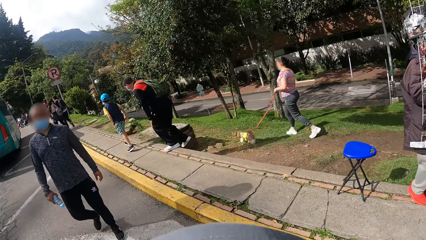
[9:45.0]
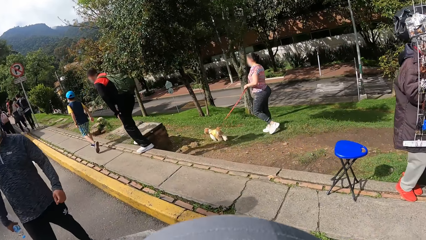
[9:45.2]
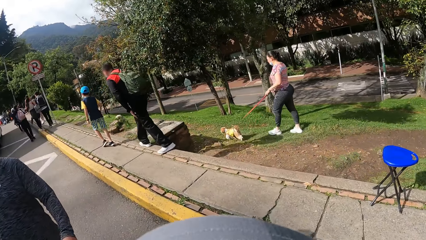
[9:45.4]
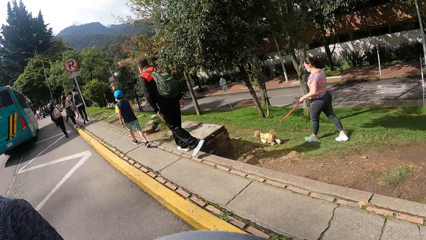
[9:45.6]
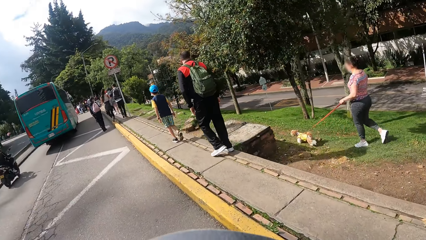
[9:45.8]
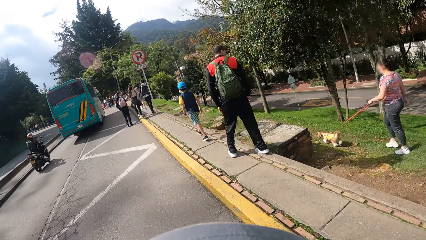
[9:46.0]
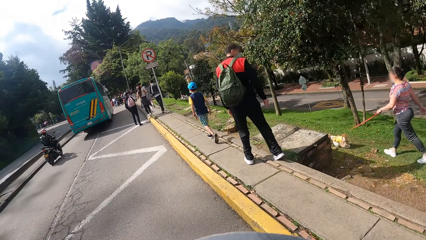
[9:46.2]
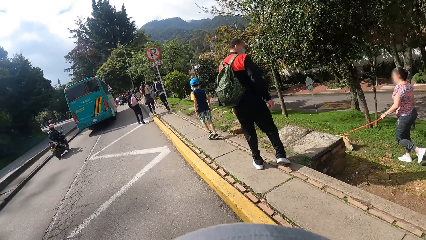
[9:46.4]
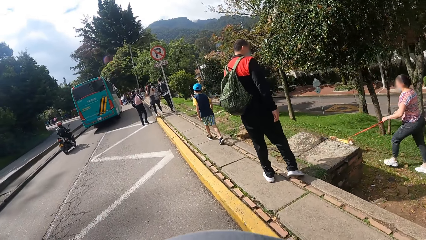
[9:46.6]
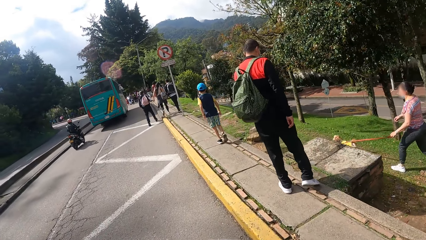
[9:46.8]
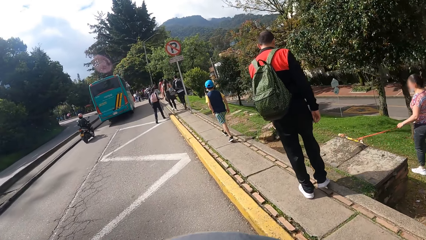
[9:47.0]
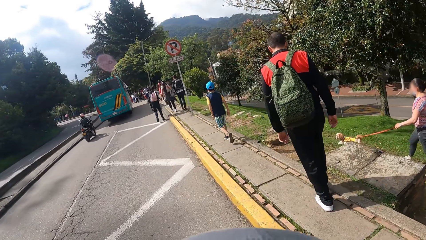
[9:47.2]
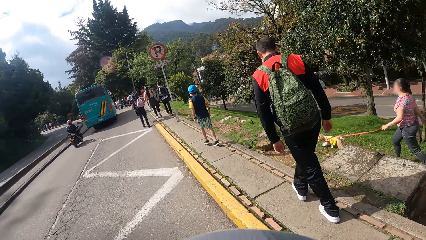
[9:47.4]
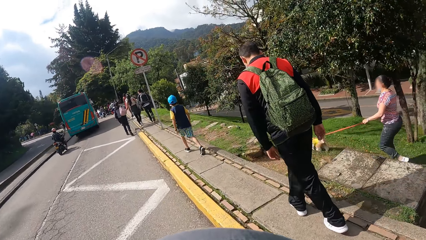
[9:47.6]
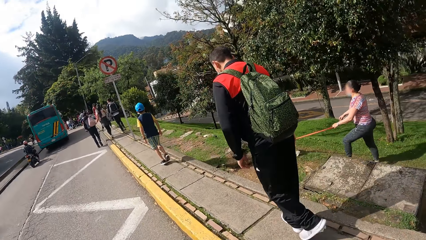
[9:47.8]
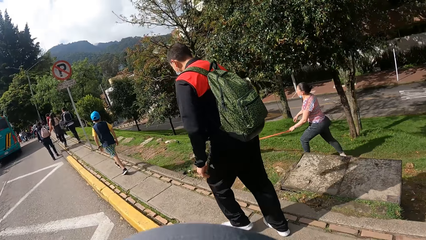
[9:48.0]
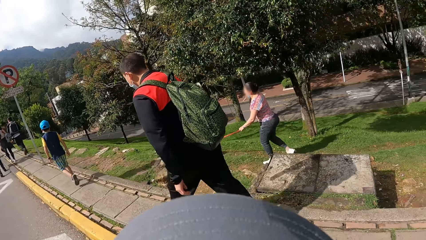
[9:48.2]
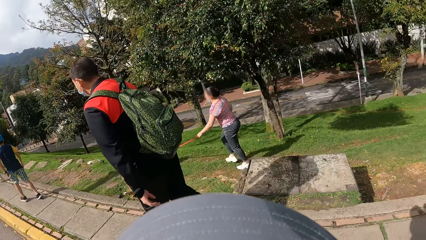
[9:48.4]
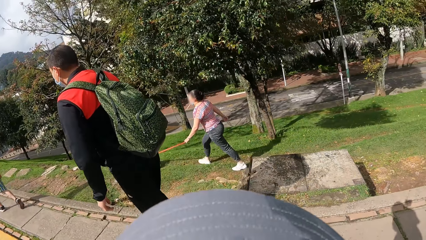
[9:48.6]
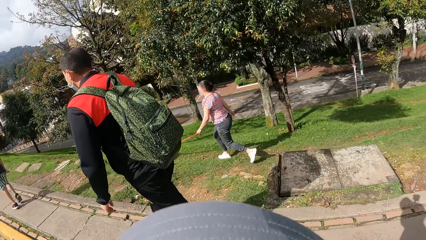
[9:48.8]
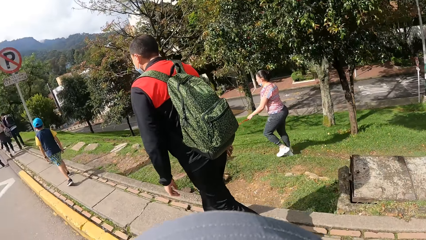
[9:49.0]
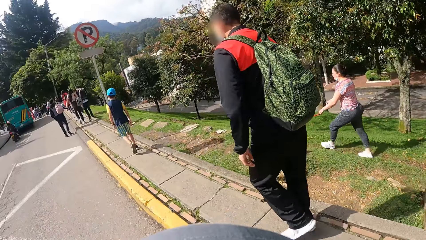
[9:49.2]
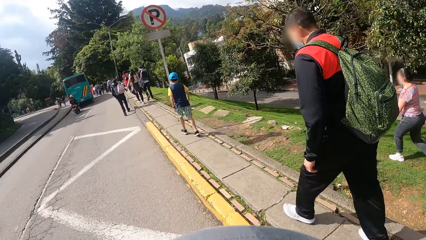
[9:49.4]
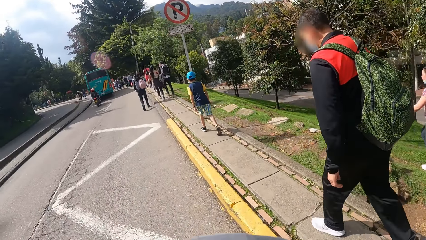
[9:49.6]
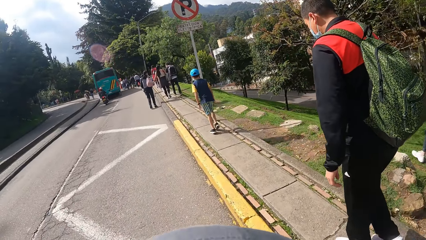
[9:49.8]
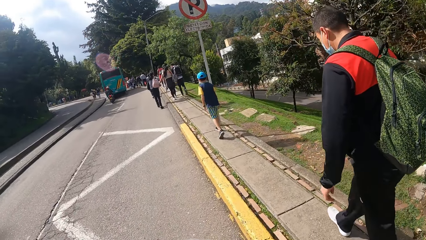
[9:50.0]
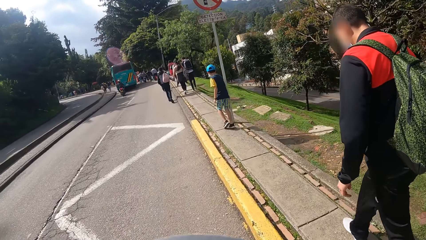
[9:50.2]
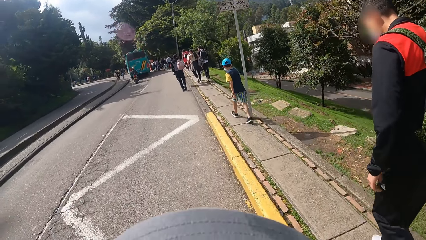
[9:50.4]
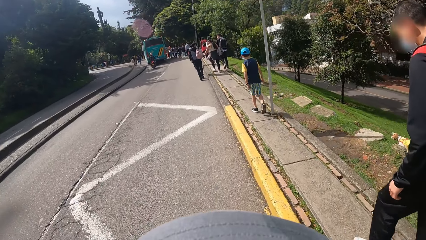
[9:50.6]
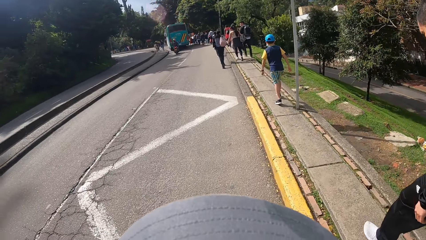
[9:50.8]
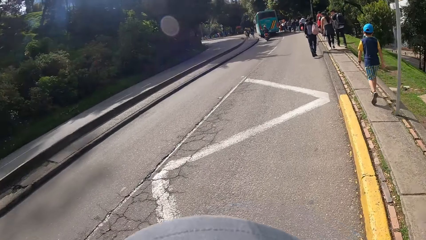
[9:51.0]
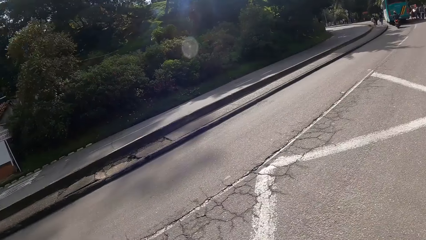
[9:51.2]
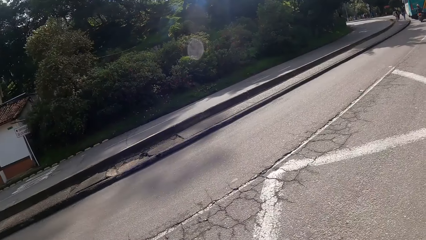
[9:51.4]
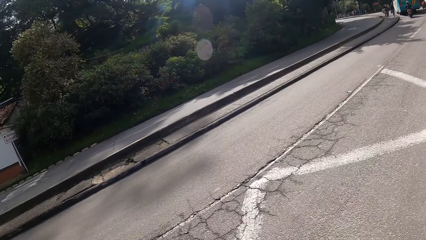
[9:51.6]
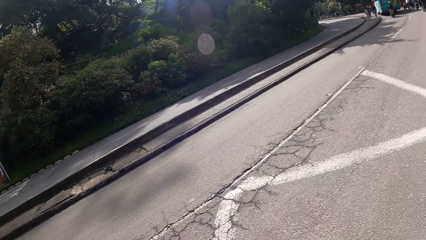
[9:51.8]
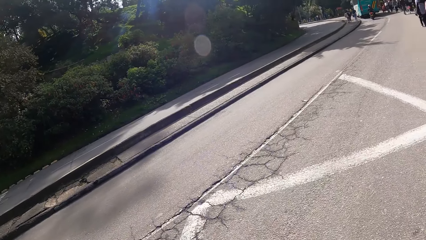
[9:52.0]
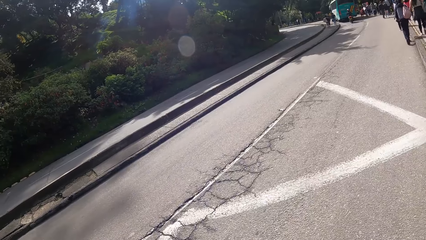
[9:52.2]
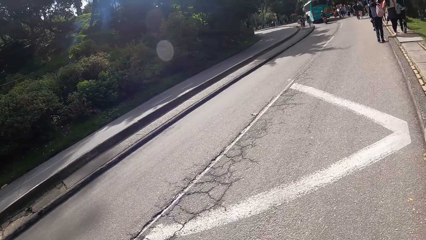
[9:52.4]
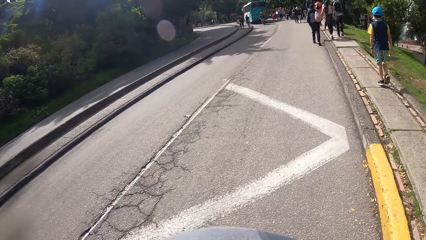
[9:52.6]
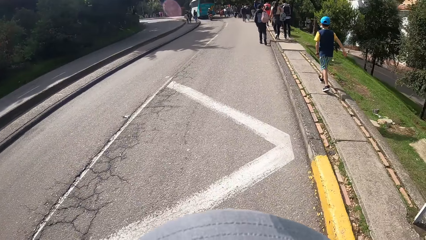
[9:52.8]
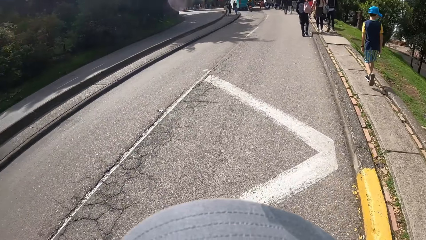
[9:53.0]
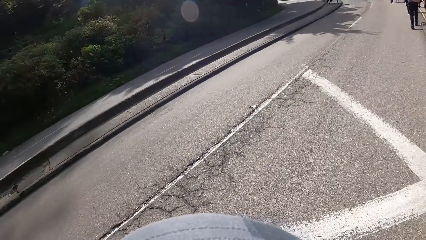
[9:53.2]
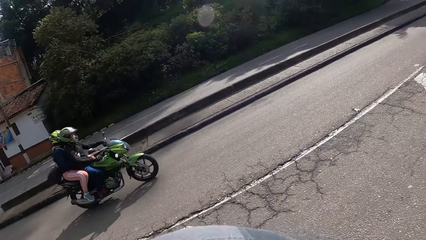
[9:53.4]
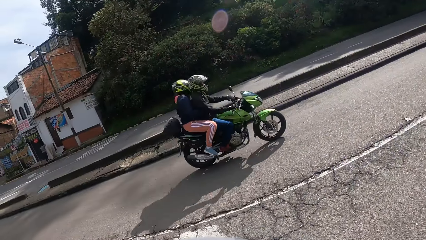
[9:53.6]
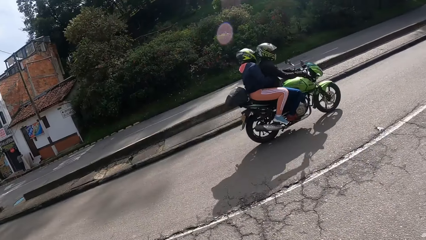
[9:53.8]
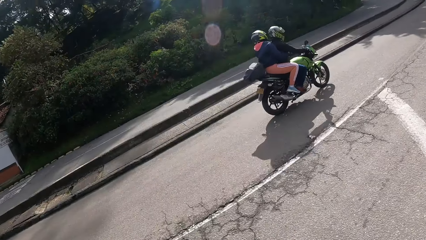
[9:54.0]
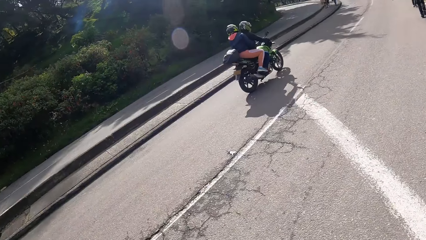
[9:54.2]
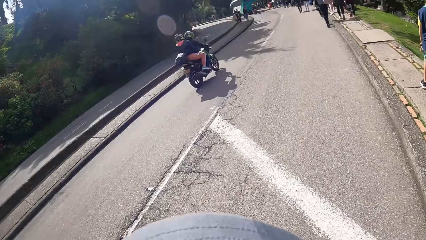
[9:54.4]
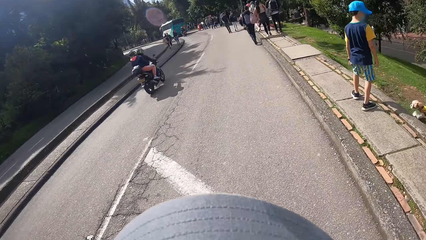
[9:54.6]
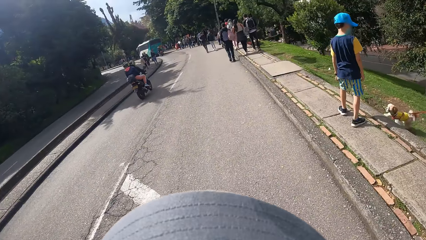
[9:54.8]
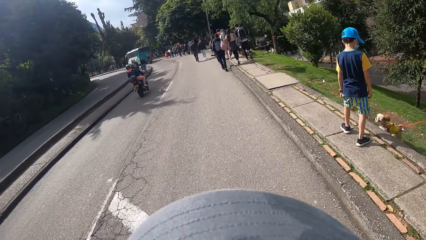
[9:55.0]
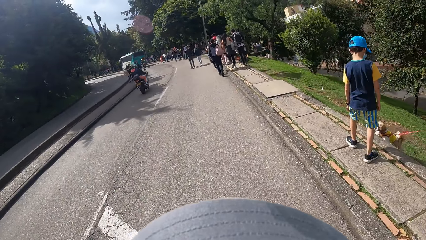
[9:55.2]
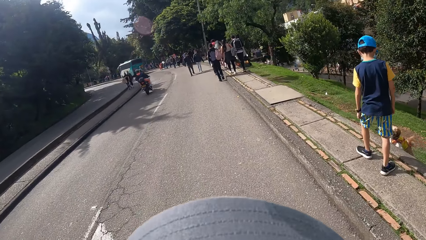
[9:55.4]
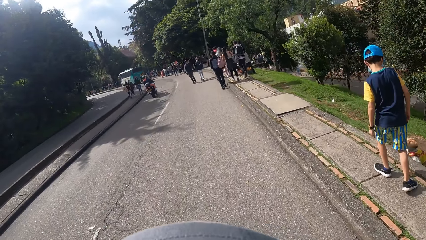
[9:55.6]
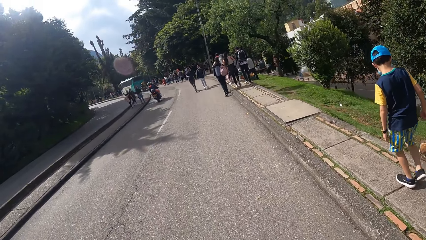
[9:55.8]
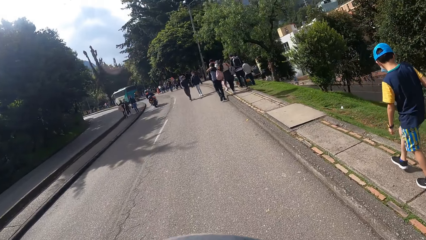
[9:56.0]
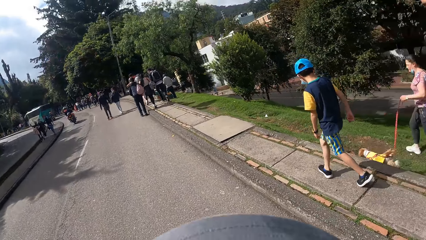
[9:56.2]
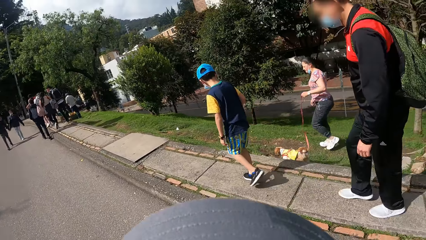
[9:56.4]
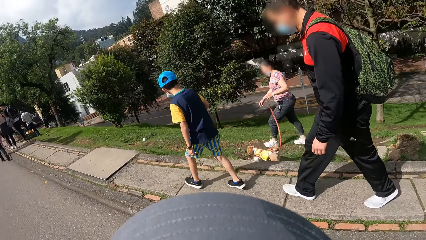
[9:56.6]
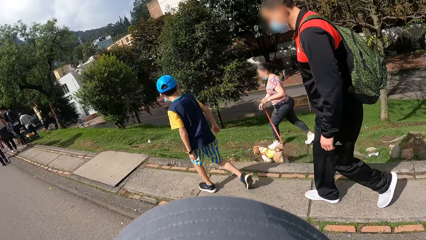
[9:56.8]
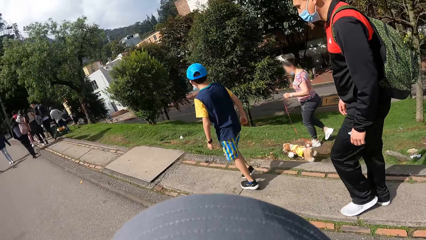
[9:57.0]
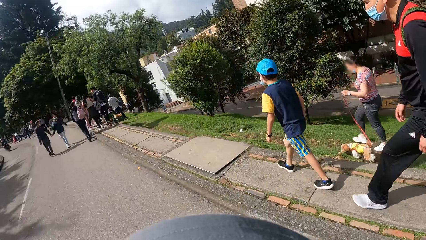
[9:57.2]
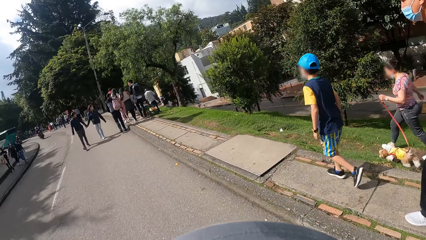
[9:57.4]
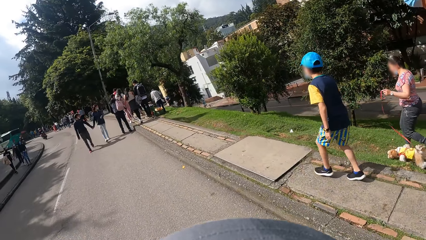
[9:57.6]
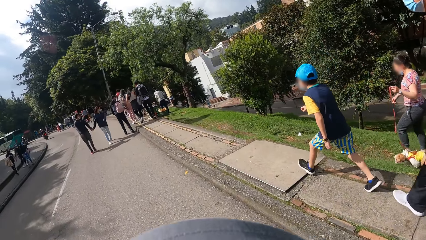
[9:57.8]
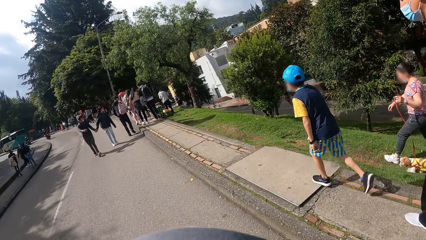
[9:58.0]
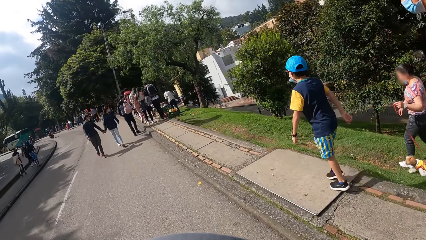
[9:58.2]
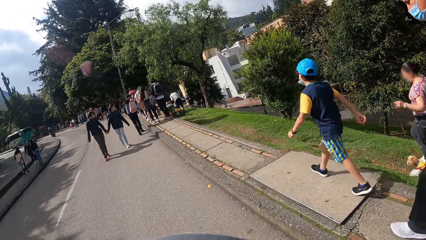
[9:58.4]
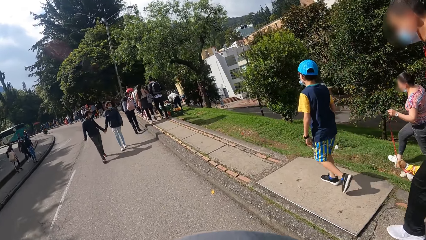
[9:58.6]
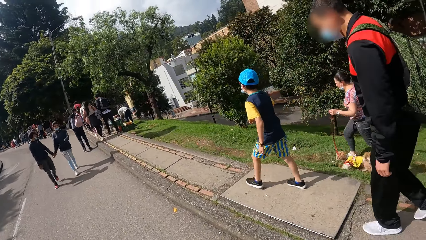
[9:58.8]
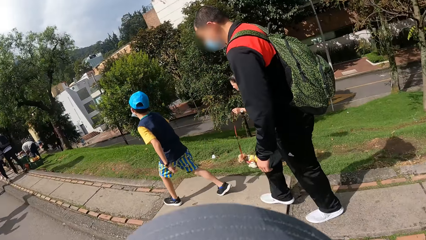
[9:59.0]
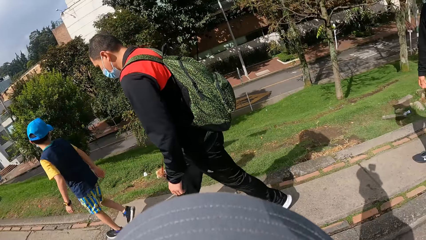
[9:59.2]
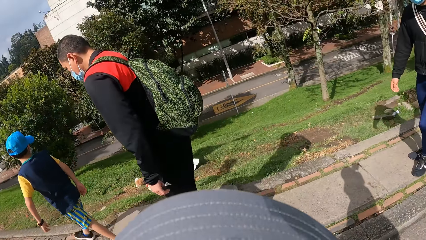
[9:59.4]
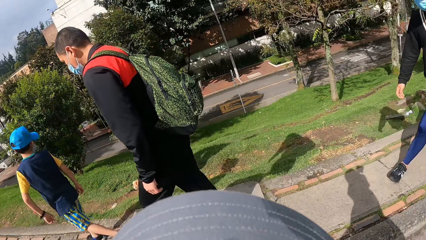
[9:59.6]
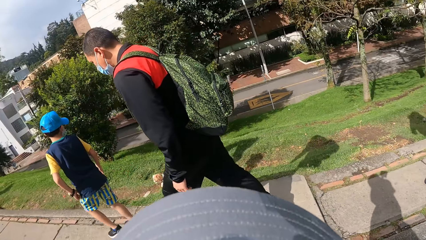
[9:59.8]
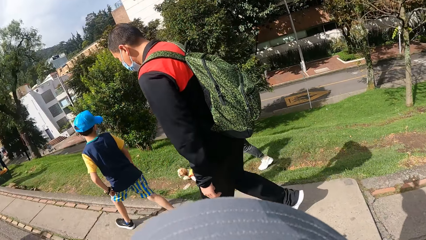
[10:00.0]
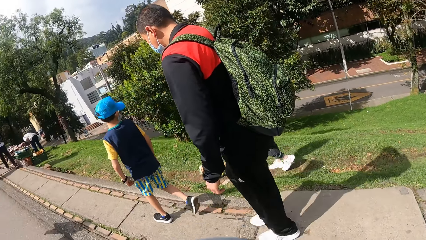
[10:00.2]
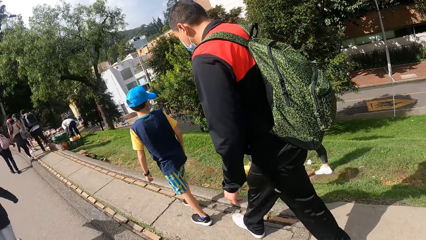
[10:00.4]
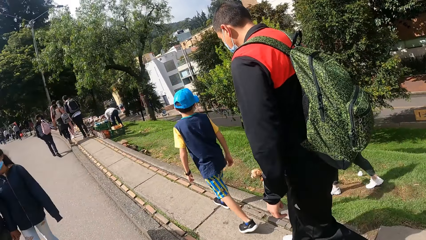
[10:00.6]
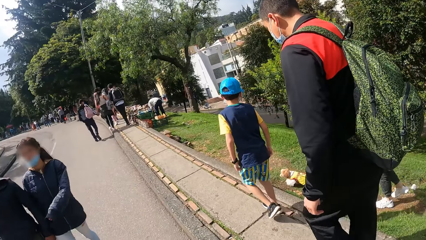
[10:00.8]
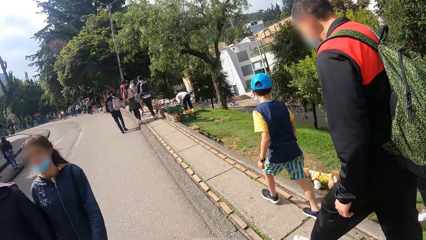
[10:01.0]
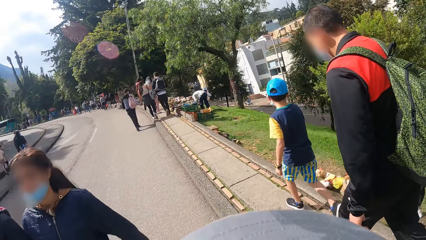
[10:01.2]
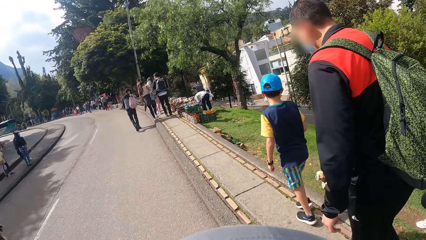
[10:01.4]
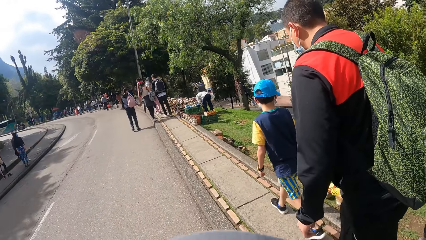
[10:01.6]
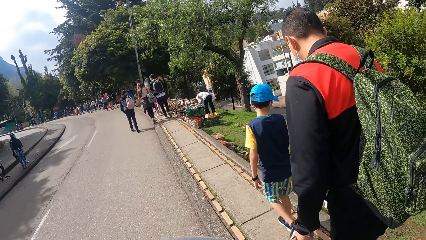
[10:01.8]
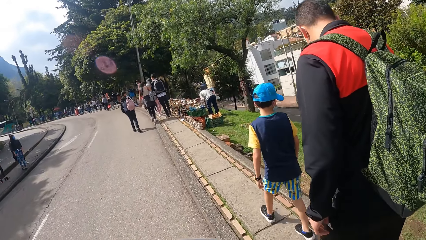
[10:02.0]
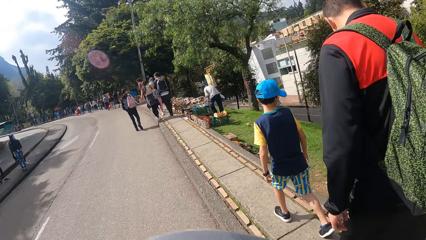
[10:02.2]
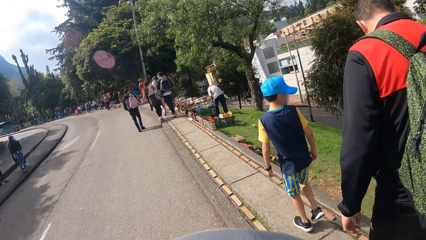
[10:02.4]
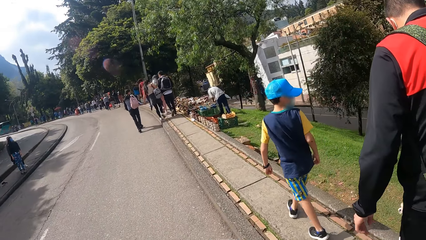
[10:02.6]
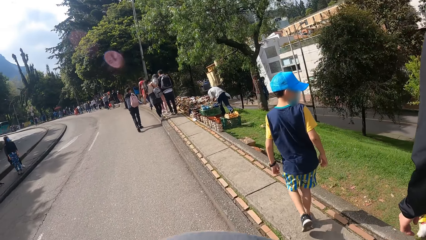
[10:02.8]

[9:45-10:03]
A motorcycle drives past the camera wearer.
